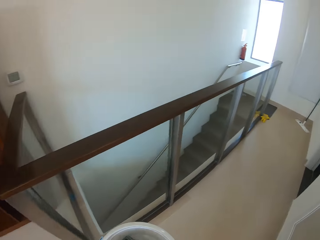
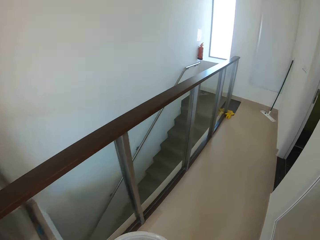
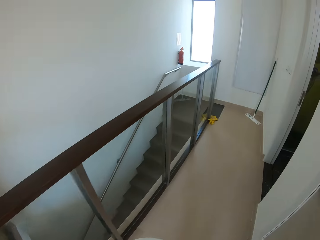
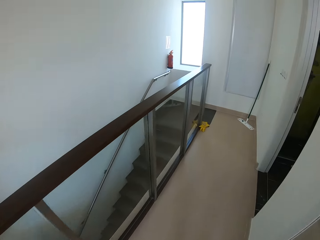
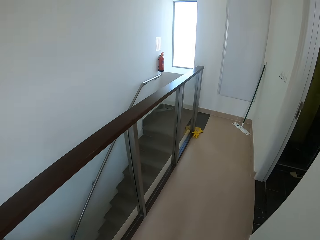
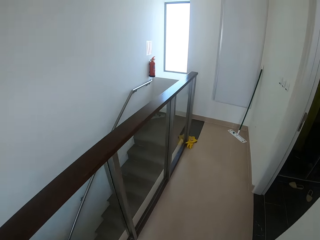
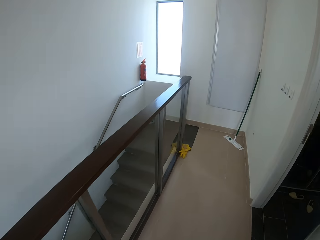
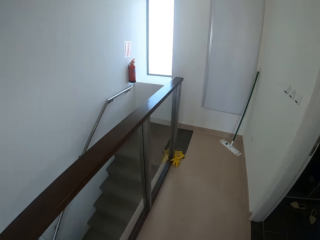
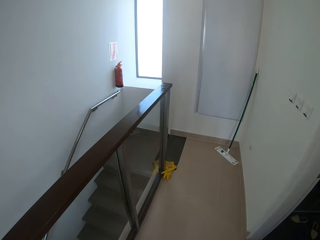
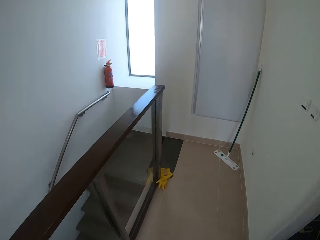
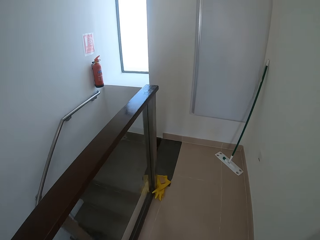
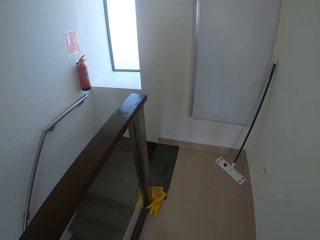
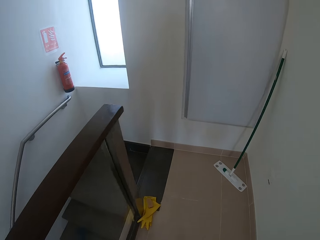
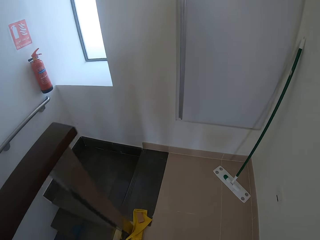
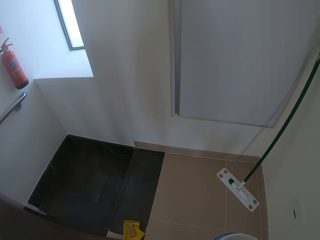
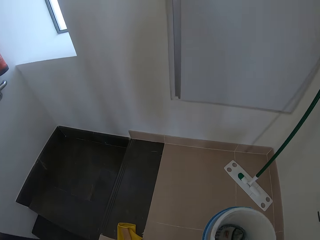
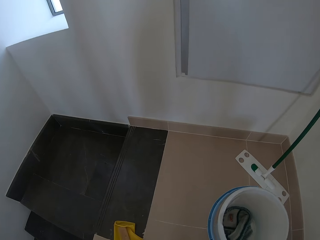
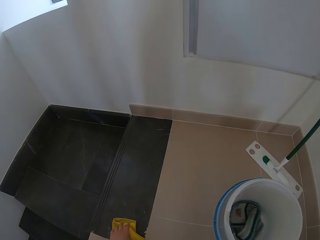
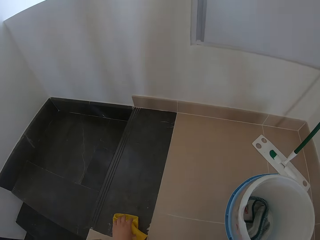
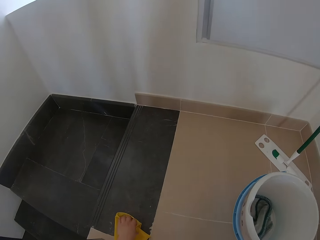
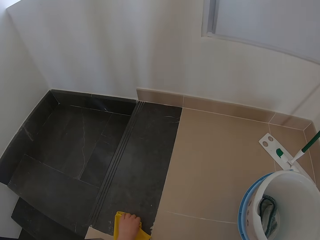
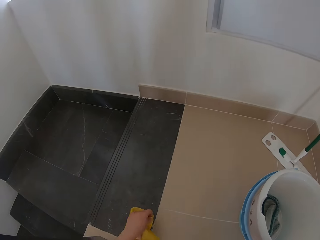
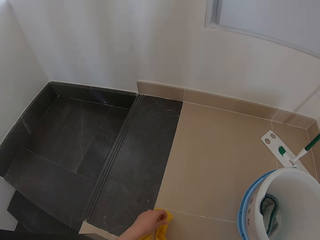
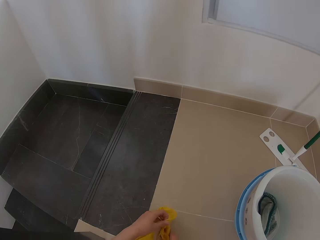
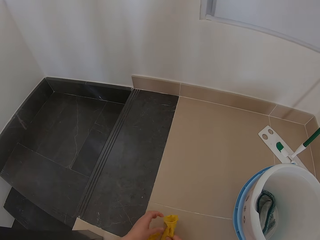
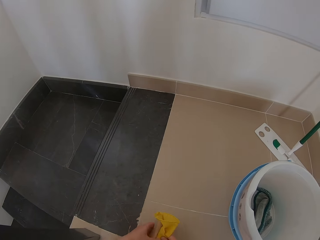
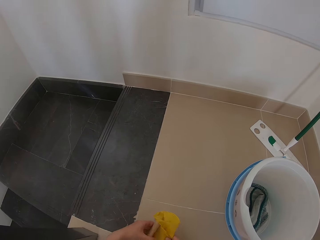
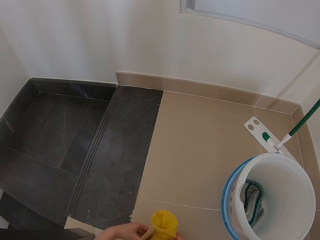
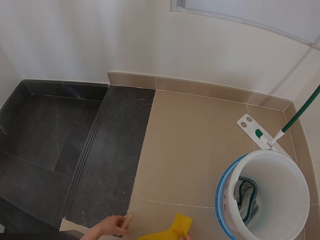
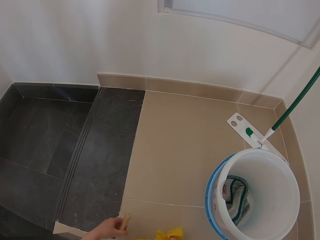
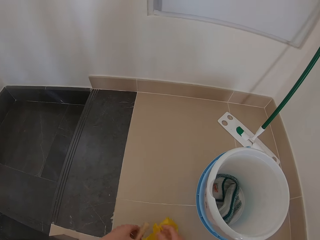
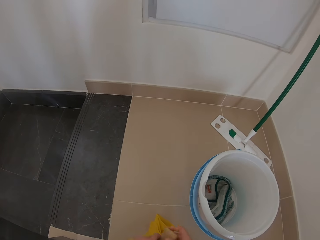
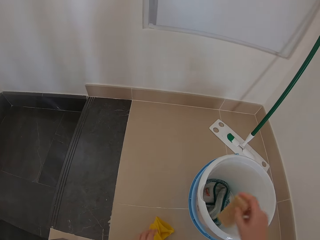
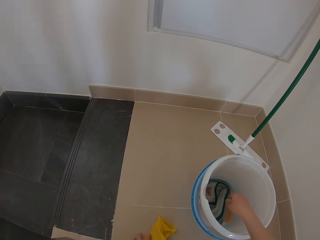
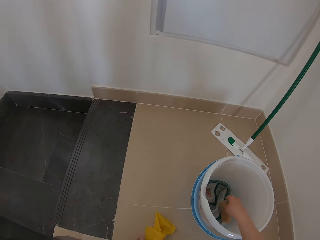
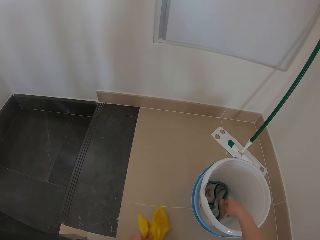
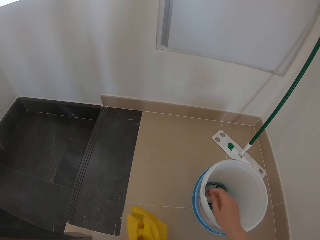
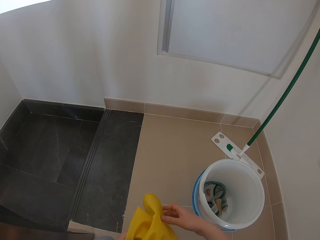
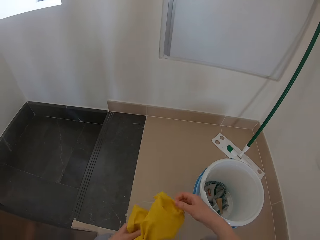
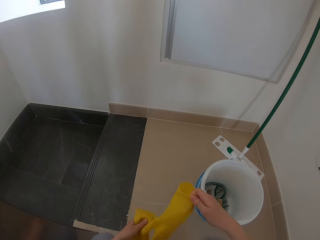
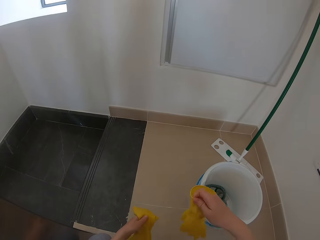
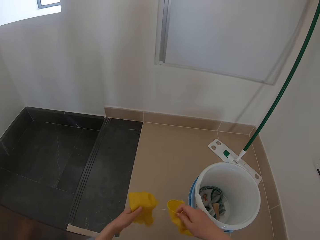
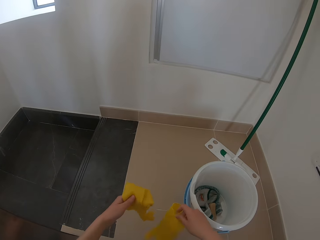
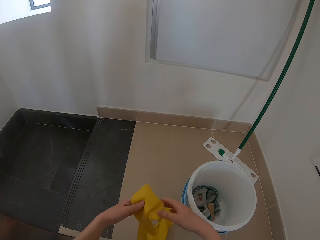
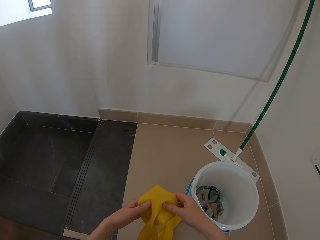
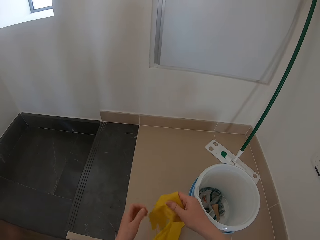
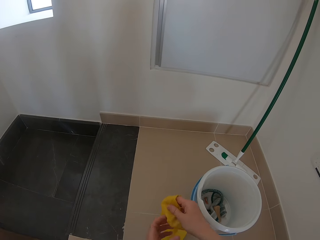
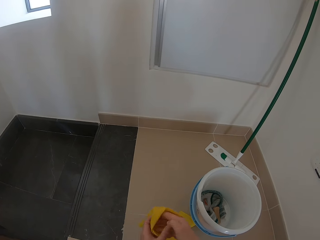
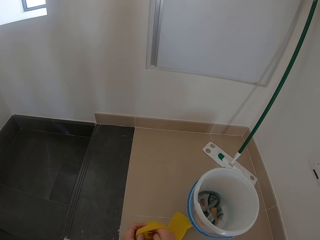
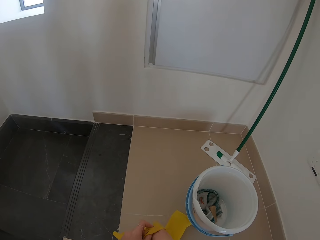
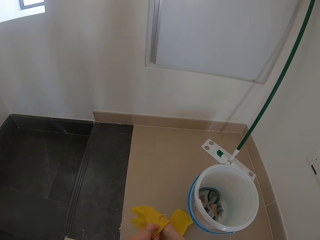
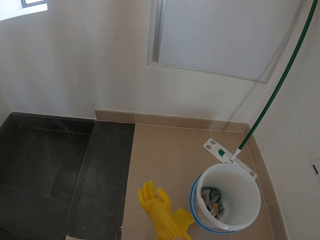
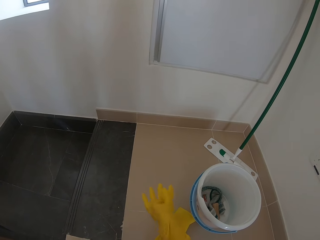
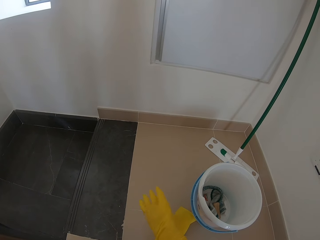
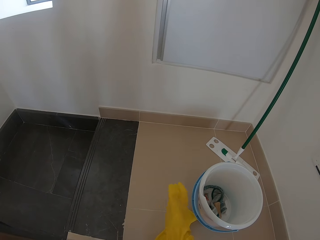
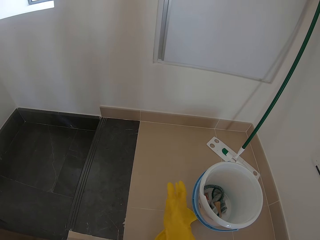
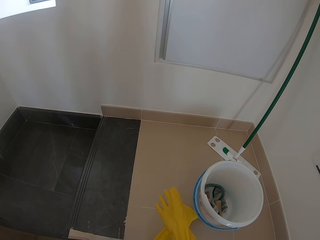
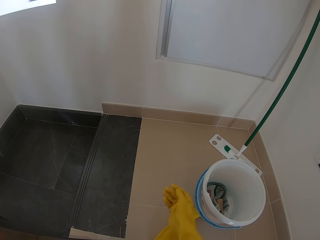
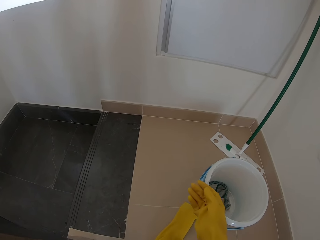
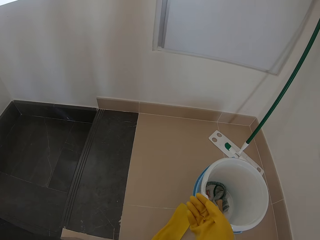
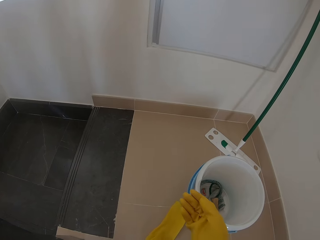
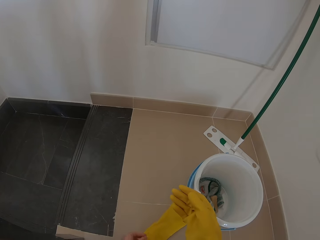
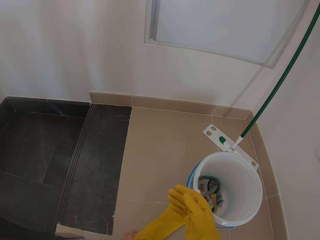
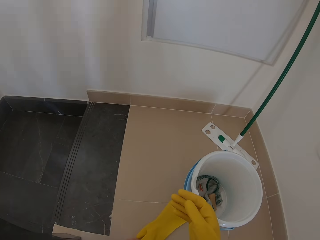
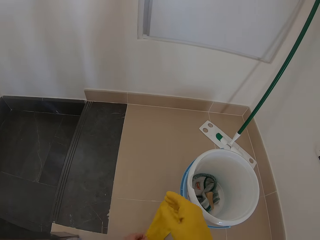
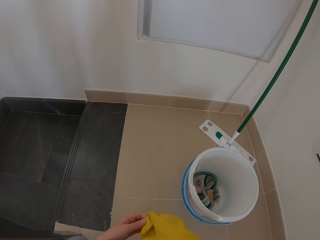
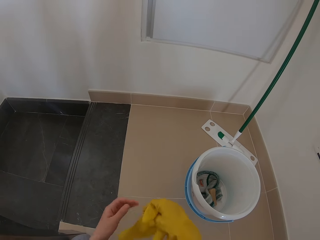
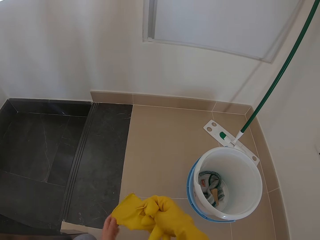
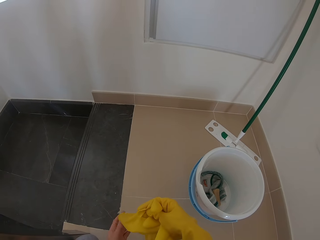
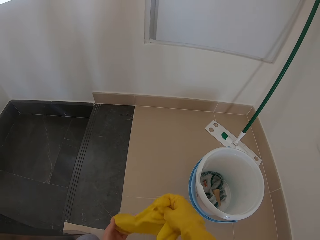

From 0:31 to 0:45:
The camera wearer picks a towel. They walk around the house. They put the bucket on the floor. They pick a glove on the floor. They remove soap from the gloves and drop the gloves. They hold the soap with the other hand. They drop the bar soap in the bucket. They pick the gloves. They hold the glove with the other hand. They drop a glove. They hold the glove with the other hand. They hold the glove. They put on the glove. They pick the glove.

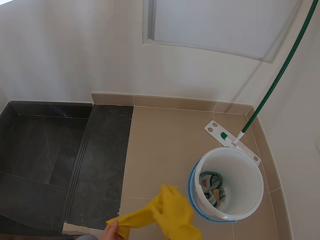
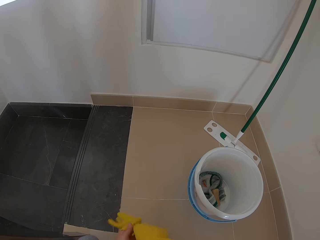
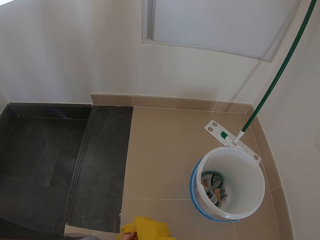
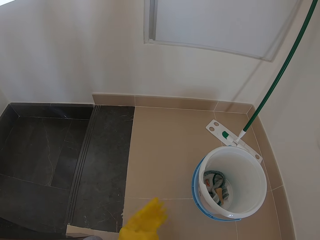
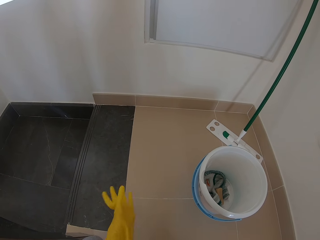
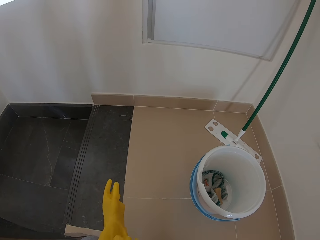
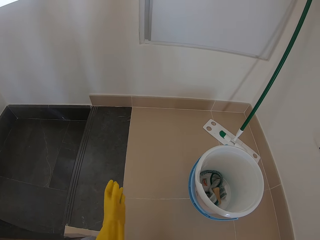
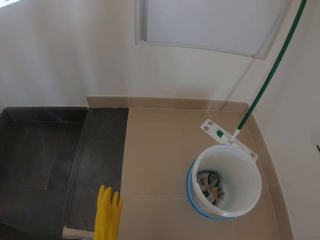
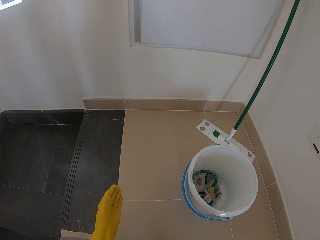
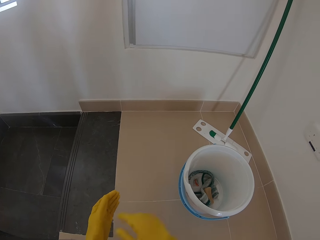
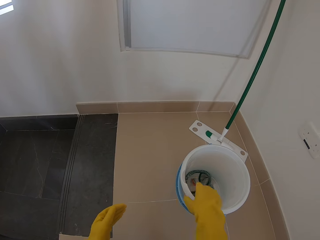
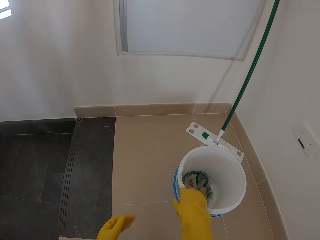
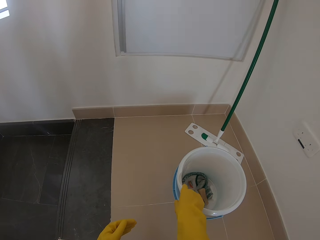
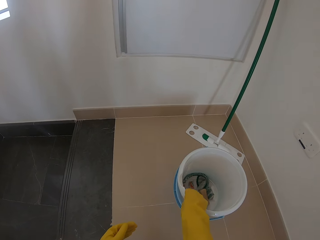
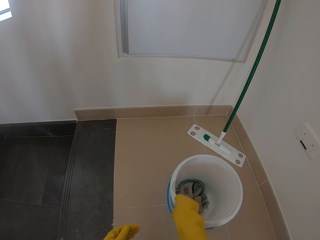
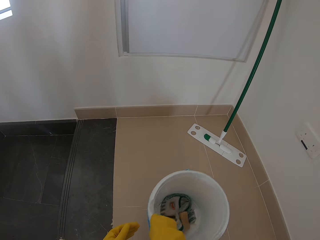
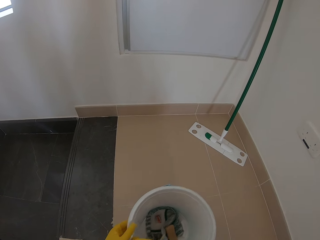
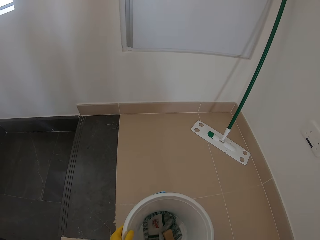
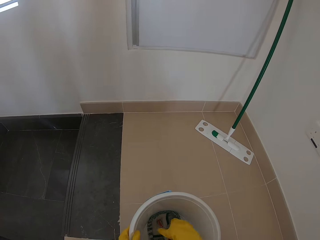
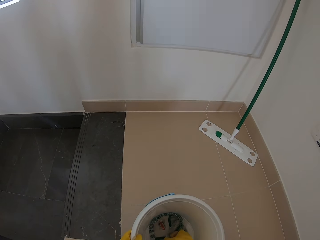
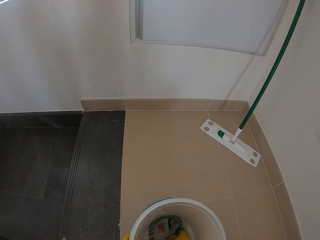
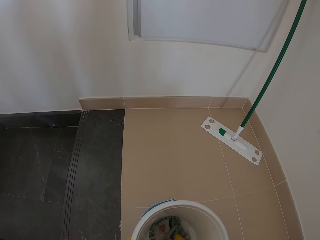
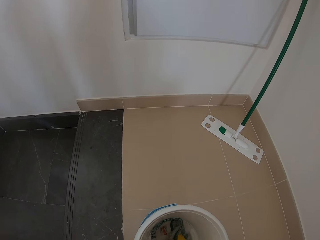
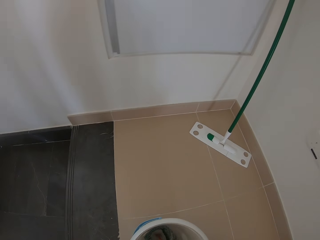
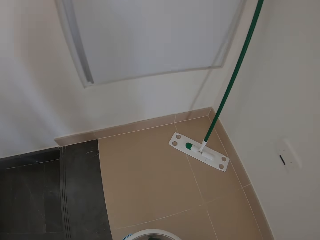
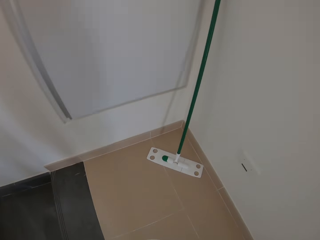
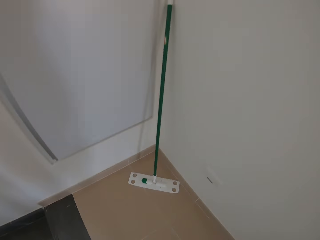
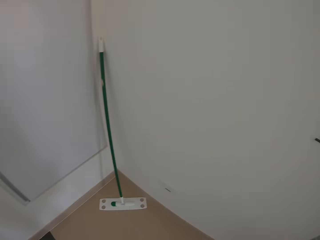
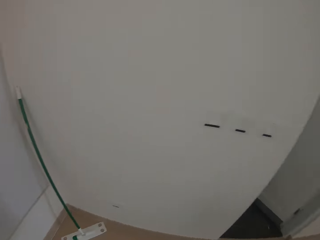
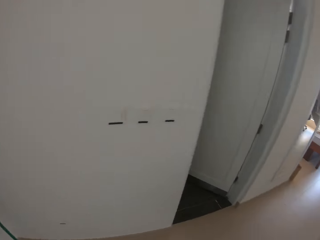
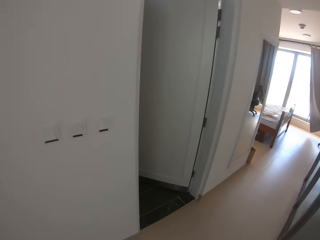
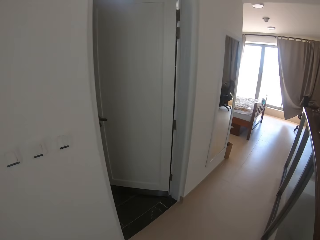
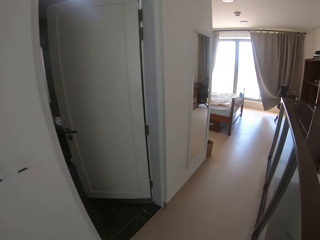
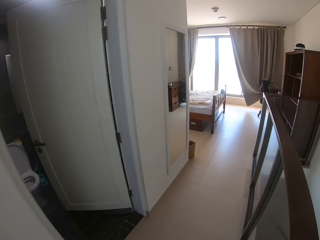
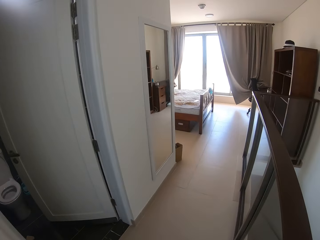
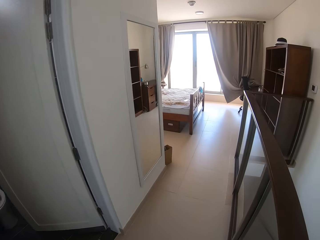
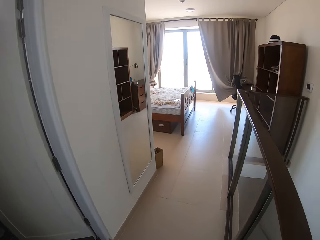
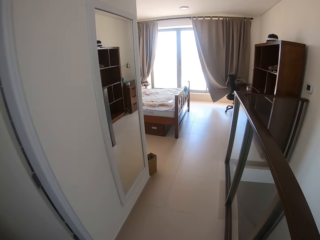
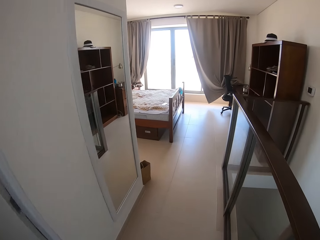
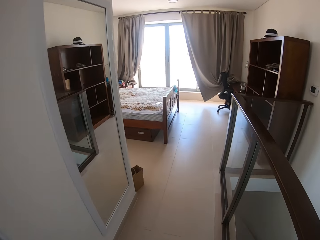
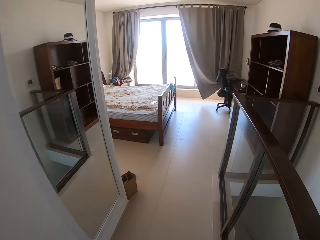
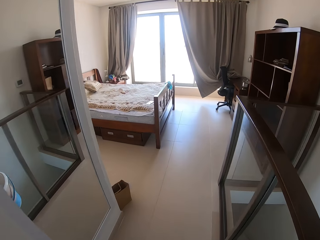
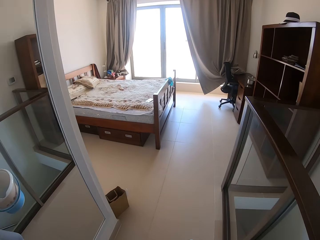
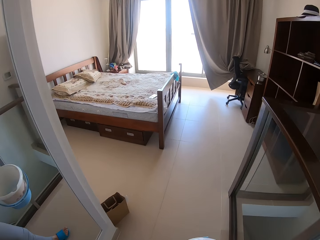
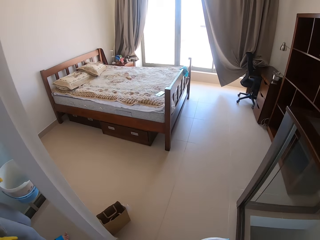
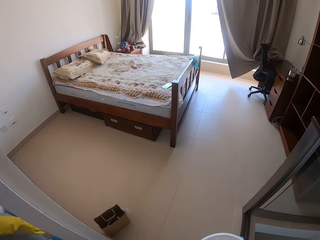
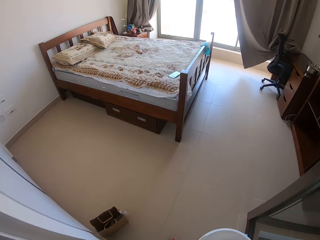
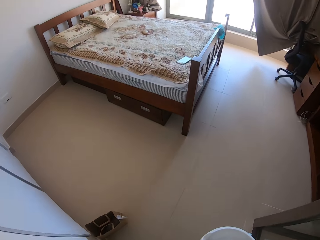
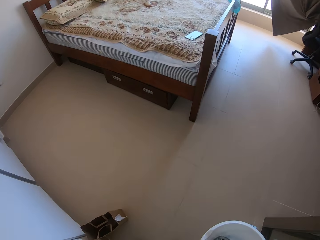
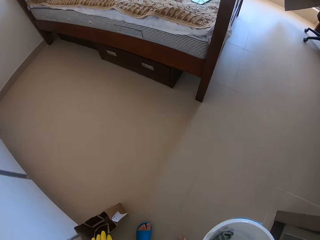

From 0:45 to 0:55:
The camera wearer holds the glove with the other hand. They put on the glove. They pull the bucket. They hold the bucket with the other hand. They pick a napkin from the bucket. They pick the bucket. They walk around the house.
